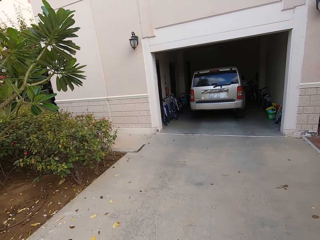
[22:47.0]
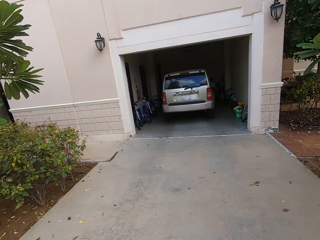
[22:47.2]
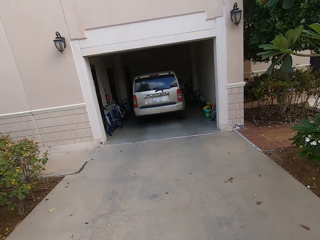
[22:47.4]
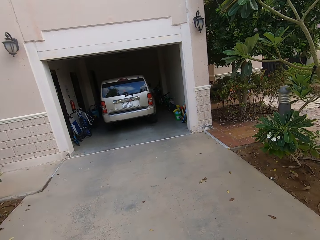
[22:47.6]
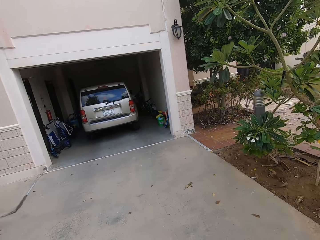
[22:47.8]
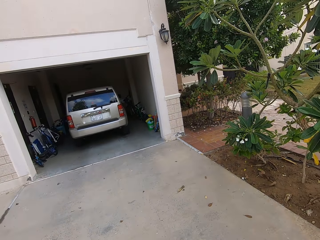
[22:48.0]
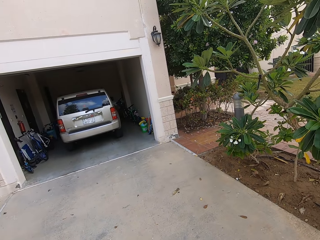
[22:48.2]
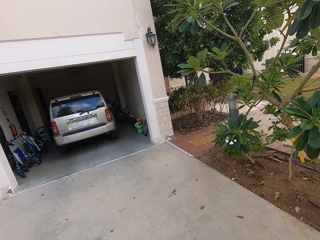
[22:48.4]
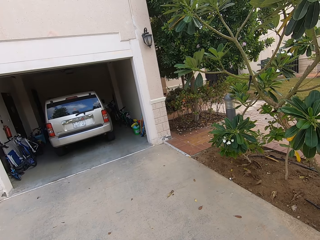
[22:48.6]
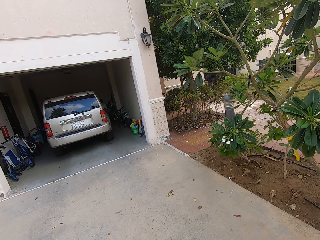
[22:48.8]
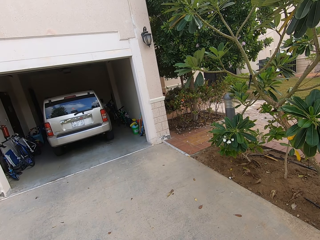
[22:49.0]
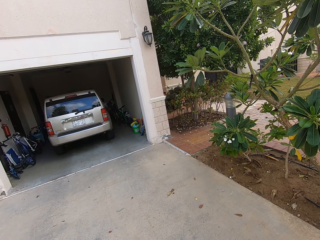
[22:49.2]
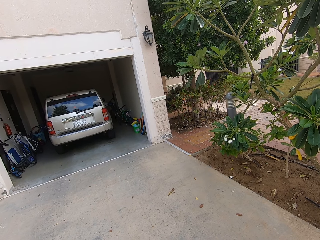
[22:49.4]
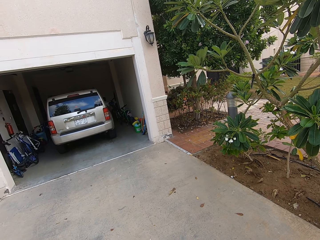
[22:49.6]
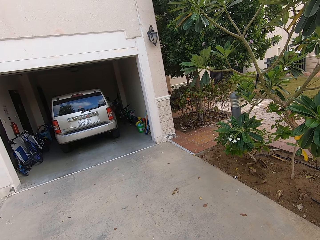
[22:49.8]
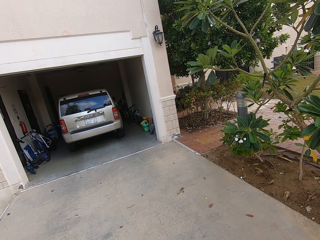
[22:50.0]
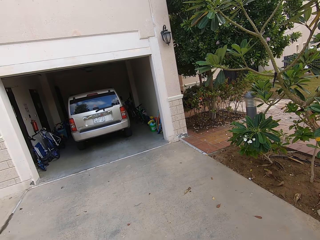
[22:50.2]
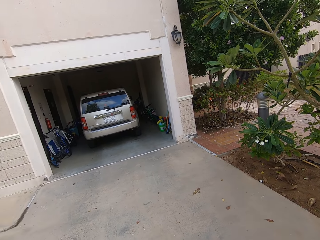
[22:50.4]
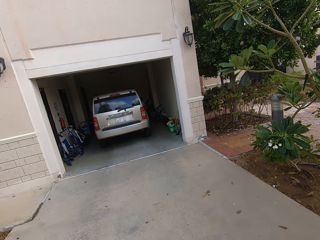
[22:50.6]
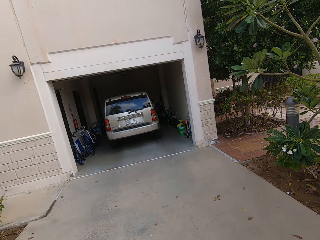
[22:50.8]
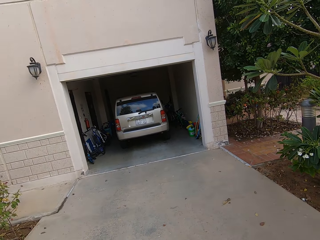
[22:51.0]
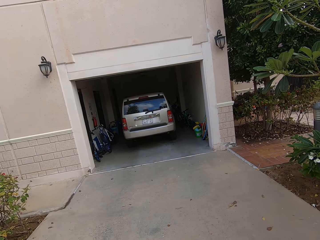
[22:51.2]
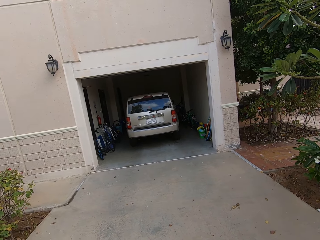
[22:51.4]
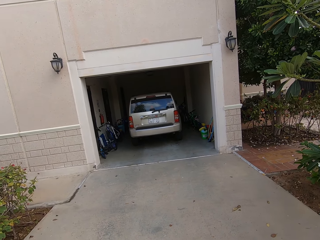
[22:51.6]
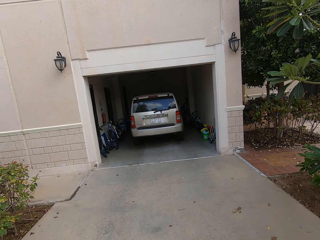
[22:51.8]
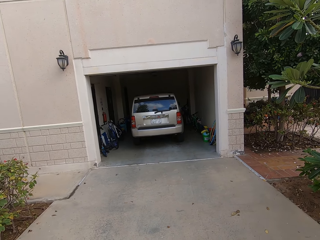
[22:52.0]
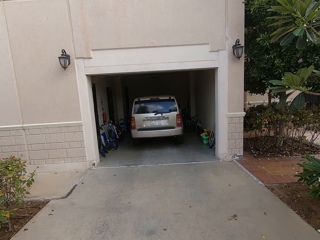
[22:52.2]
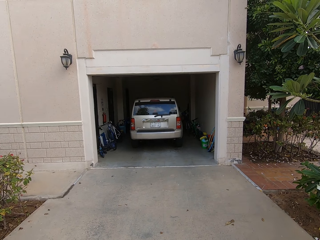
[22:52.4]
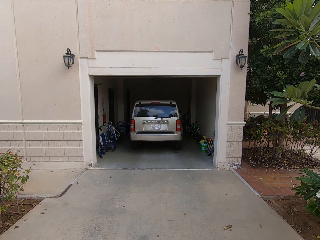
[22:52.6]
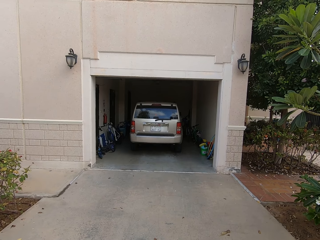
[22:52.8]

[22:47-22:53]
The camera wearer walks into a parking lot entrance.

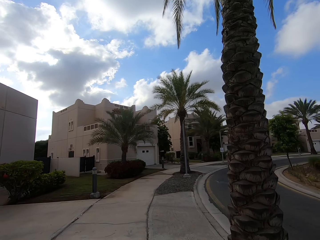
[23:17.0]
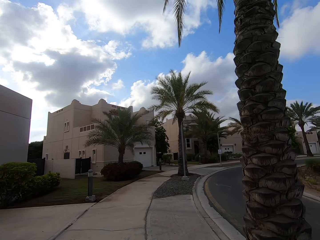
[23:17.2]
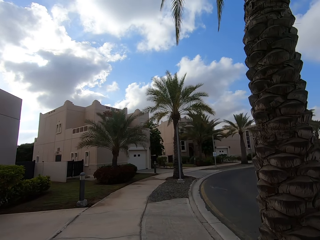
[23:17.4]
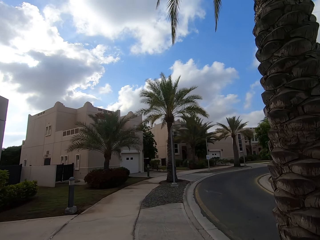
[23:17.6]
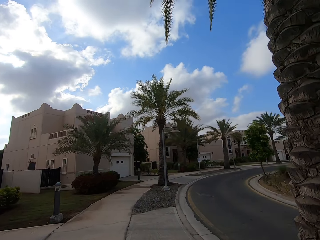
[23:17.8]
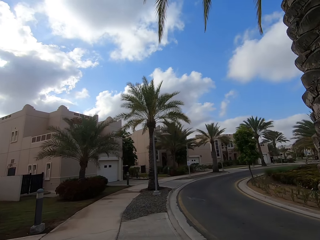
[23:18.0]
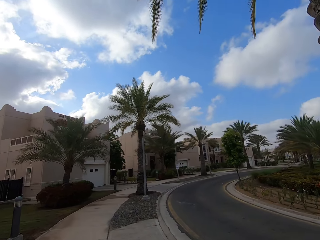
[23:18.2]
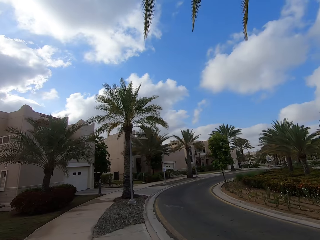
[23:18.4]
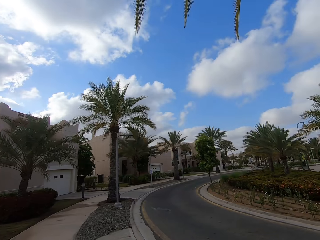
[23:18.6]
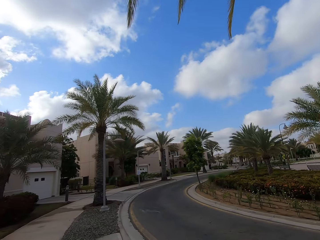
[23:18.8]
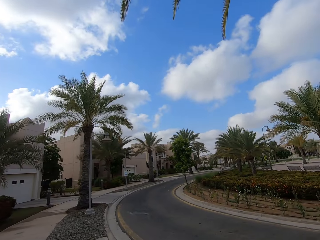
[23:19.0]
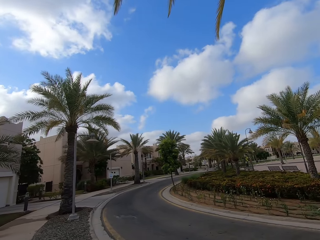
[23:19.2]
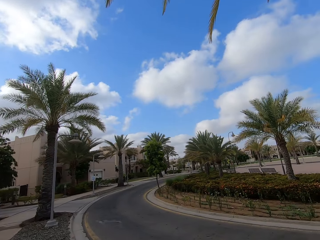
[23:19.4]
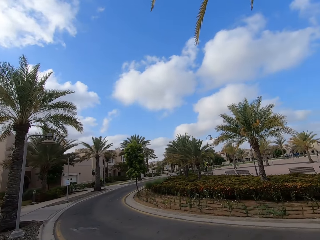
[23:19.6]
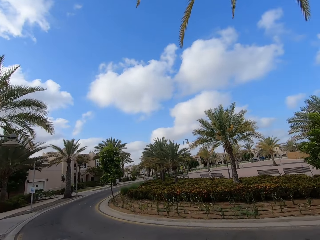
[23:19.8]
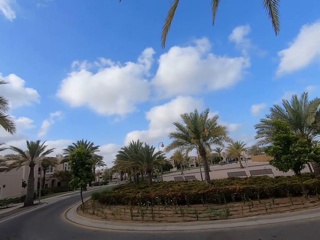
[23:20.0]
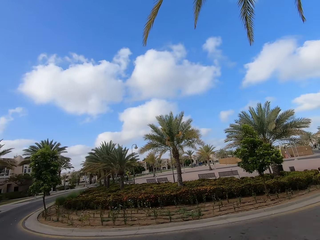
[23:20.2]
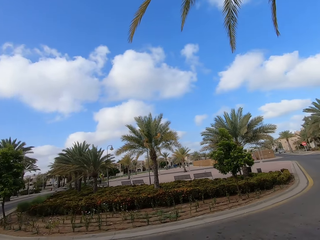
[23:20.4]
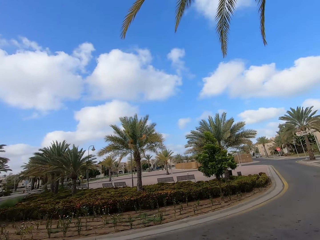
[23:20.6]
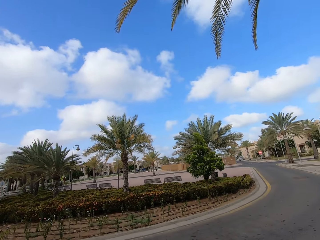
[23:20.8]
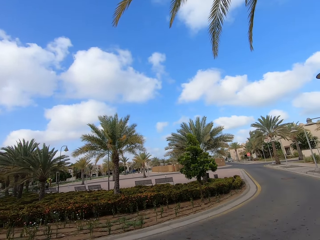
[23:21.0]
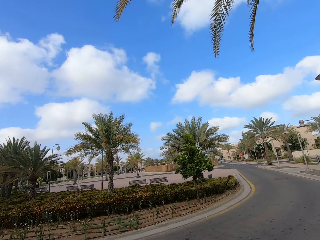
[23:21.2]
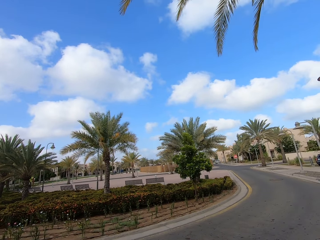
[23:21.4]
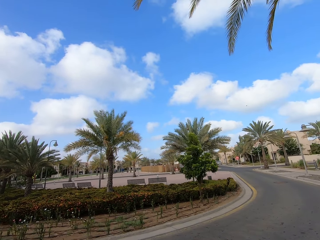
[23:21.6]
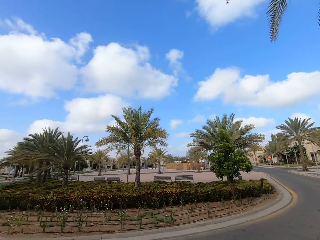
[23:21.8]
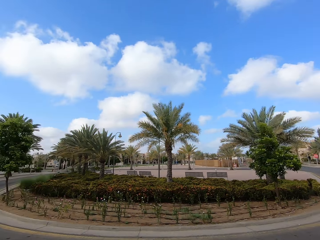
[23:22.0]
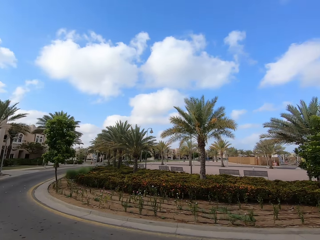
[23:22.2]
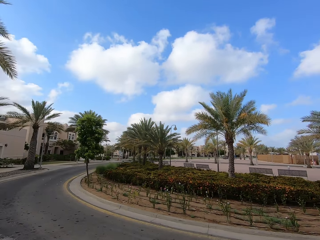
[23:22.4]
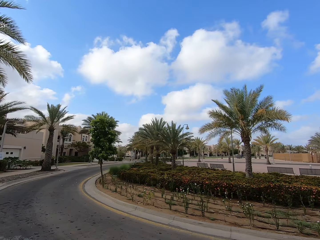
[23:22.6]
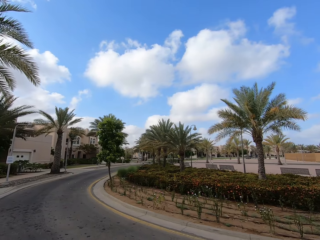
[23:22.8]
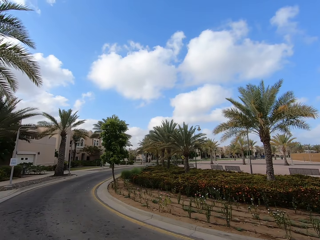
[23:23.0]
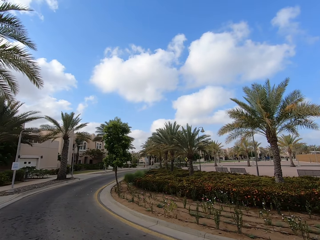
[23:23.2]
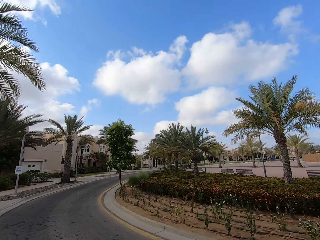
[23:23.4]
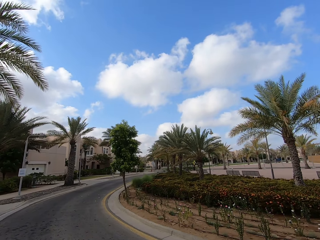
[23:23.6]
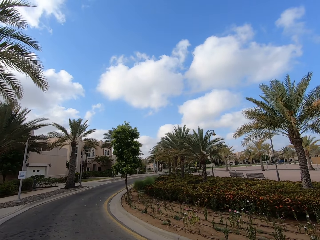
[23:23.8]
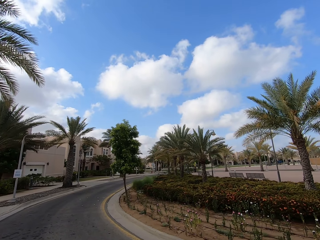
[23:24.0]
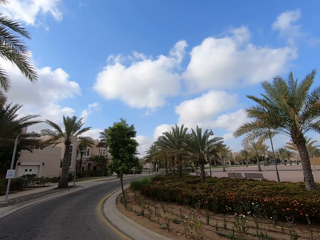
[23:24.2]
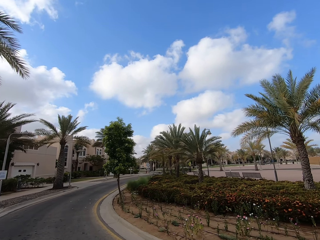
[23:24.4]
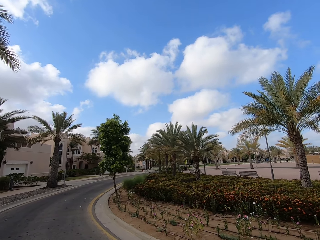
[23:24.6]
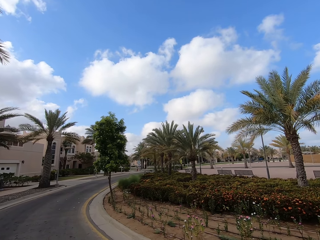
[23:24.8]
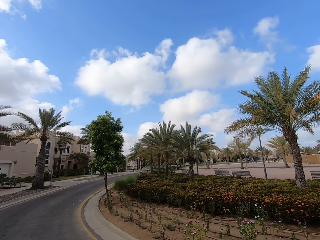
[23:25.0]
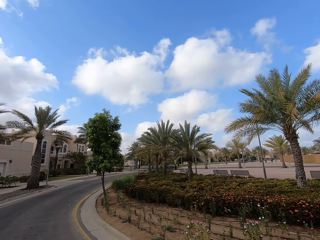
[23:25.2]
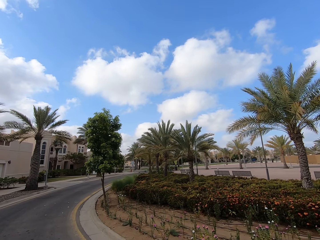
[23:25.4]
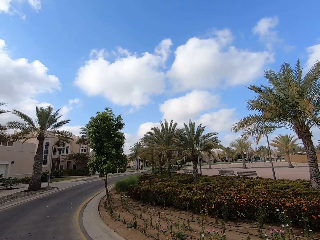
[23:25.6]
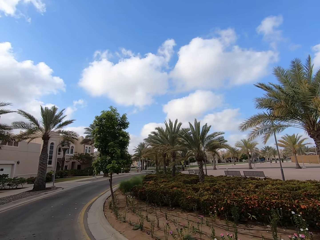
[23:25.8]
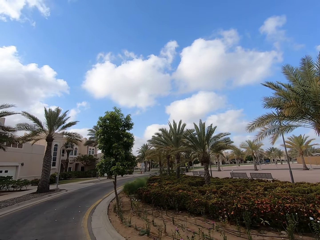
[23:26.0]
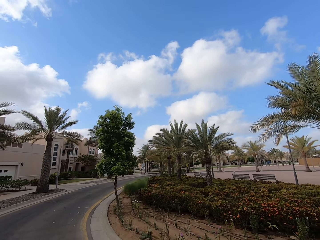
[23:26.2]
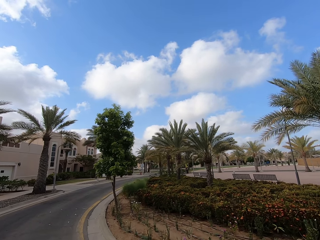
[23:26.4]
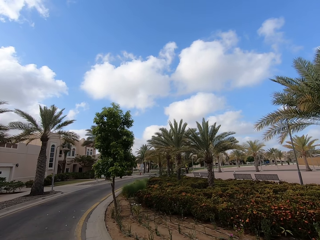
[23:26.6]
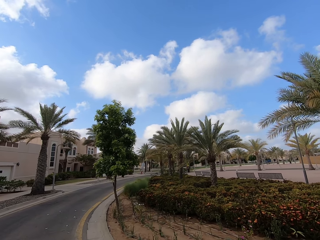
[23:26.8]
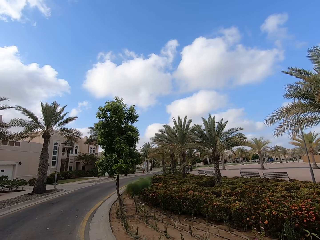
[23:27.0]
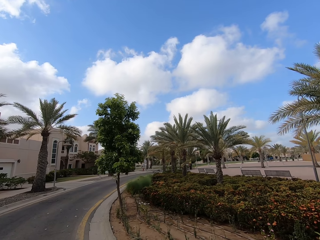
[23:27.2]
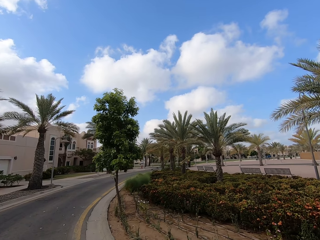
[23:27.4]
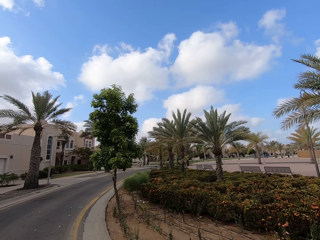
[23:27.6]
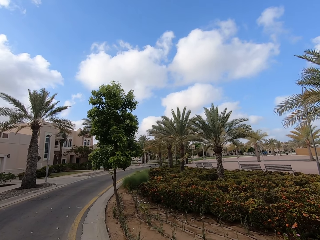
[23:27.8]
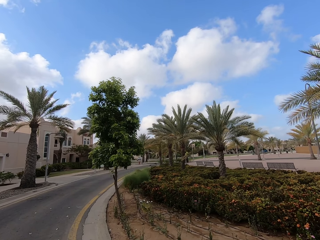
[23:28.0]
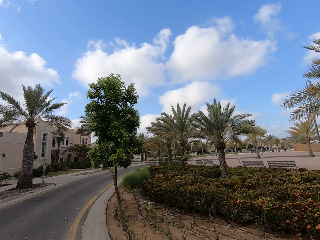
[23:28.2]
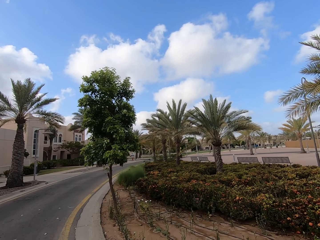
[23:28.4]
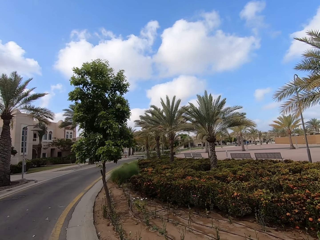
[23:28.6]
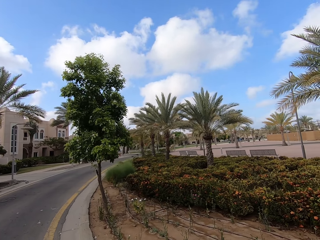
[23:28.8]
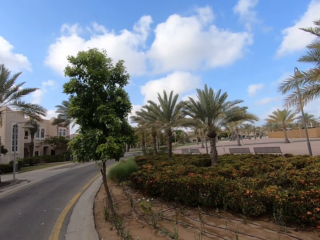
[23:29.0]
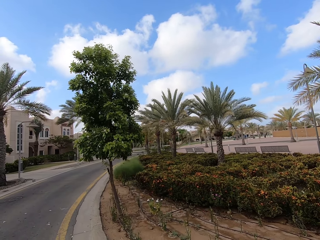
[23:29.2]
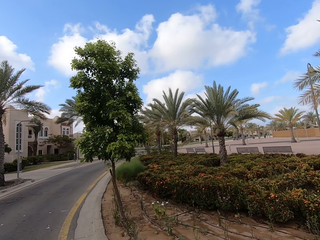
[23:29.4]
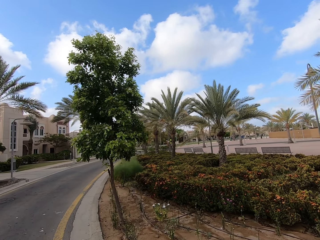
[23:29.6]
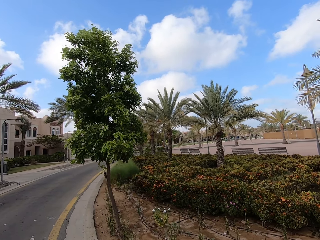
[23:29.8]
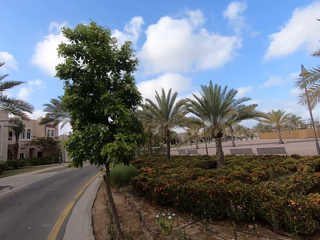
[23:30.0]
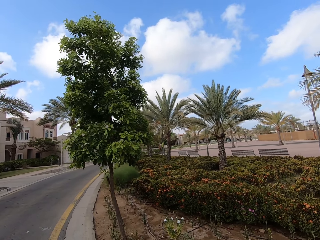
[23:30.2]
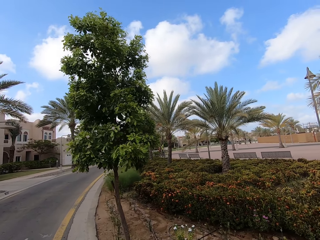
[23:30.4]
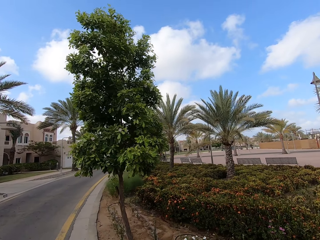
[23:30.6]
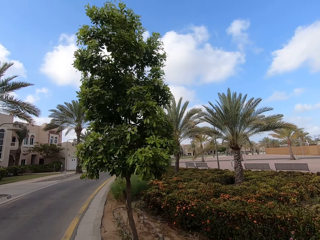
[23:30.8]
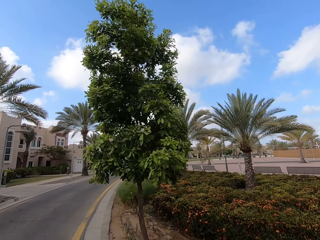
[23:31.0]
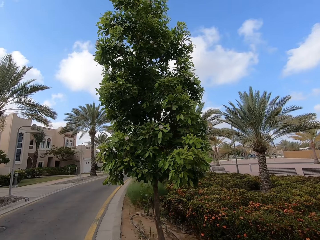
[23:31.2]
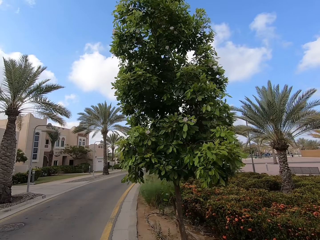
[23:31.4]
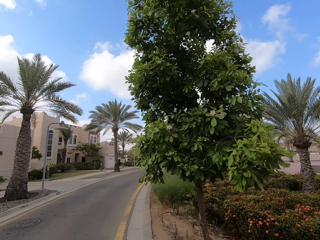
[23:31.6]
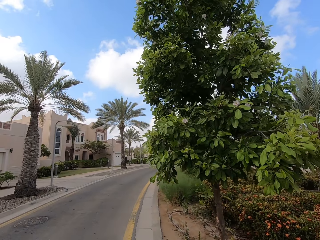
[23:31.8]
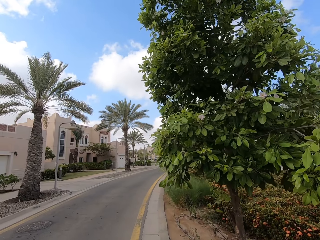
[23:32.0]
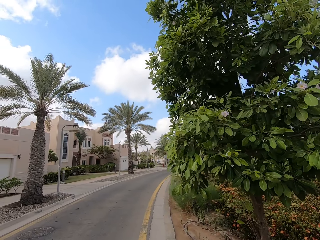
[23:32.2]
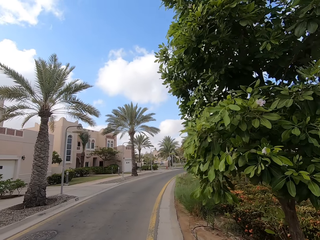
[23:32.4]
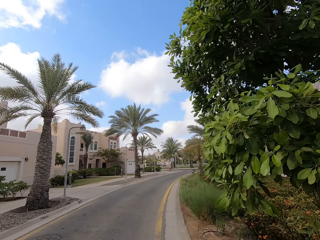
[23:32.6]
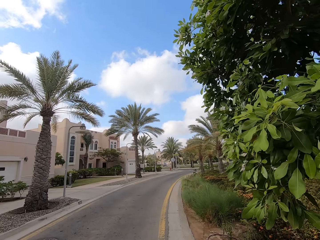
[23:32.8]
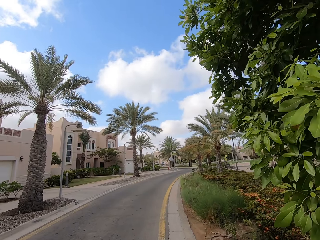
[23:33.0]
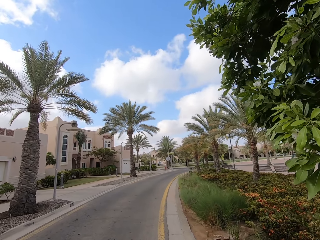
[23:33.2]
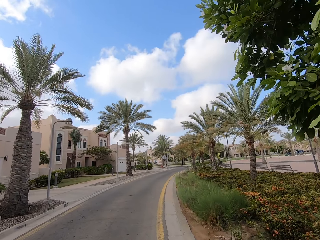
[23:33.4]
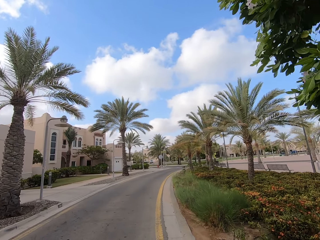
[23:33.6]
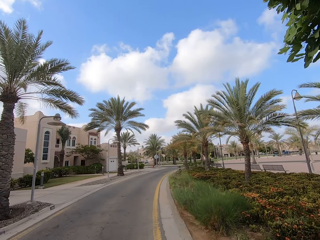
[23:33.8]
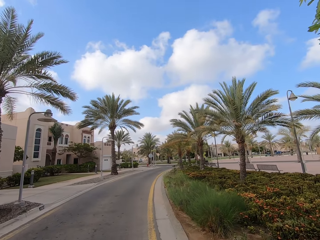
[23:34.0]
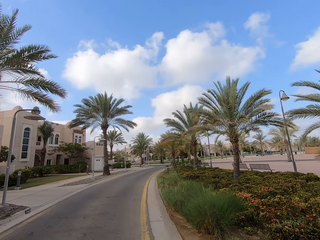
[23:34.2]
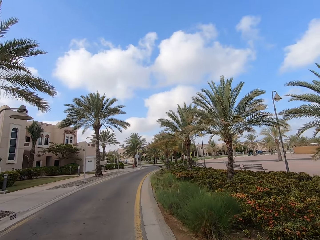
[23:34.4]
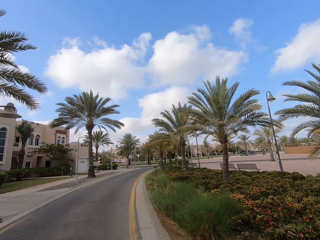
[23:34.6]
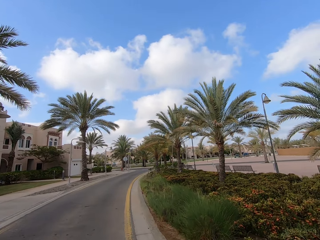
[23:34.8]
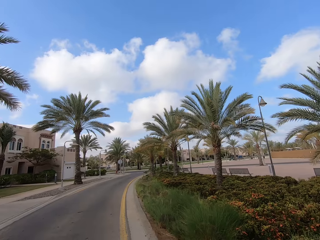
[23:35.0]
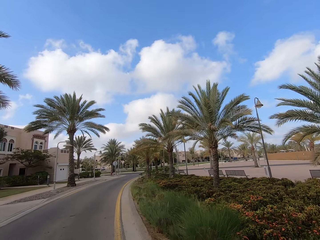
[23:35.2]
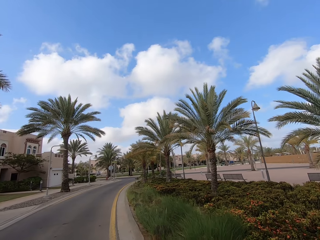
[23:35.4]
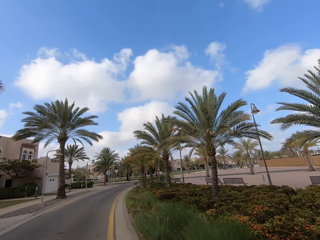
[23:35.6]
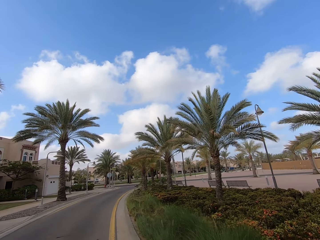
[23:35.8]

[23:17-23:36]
The camera wearer walks on the pavement. They face the road on the right. They face the road on the left.
